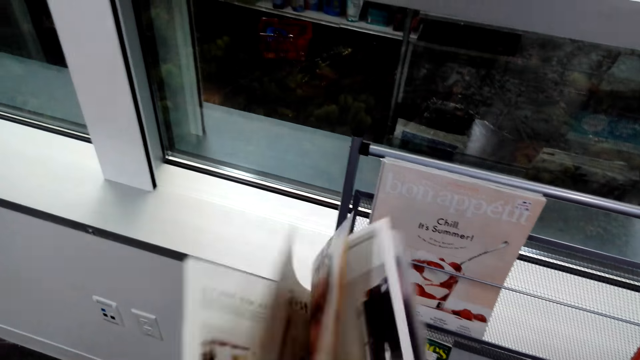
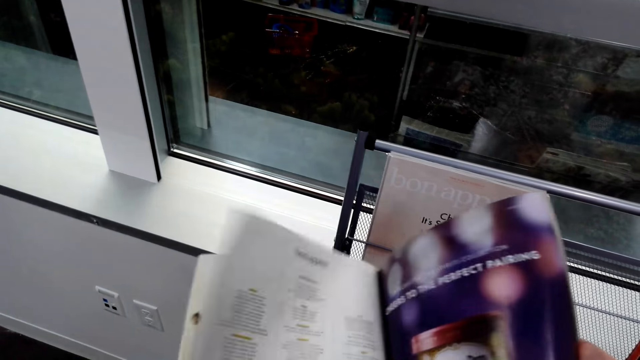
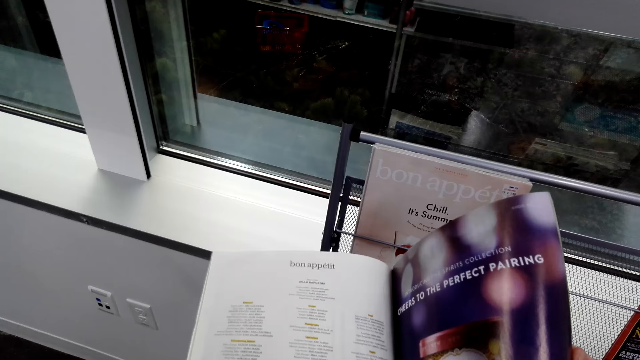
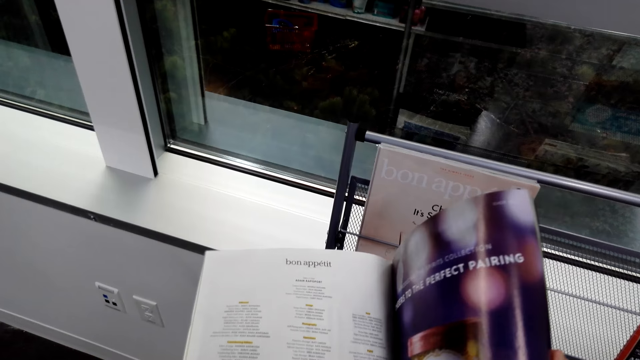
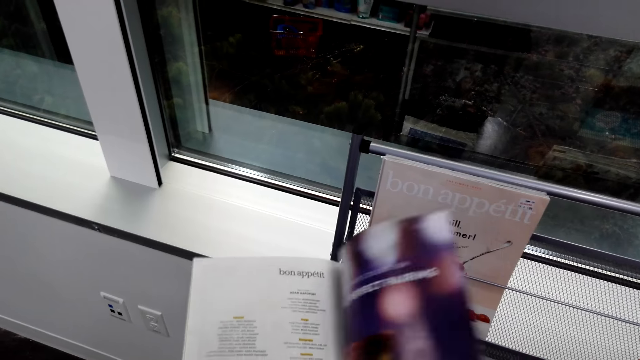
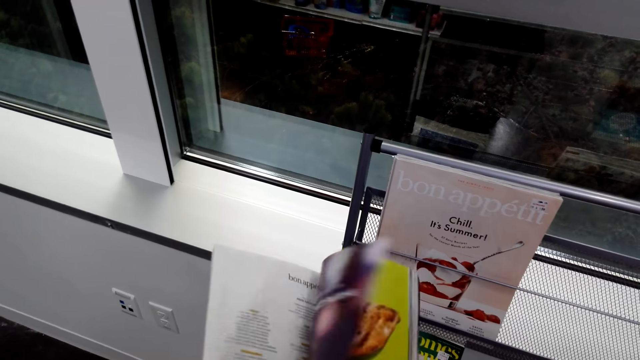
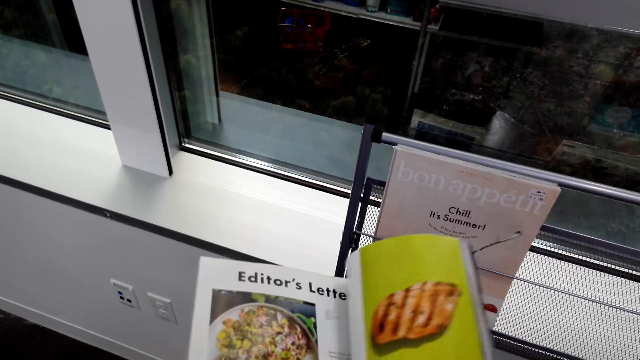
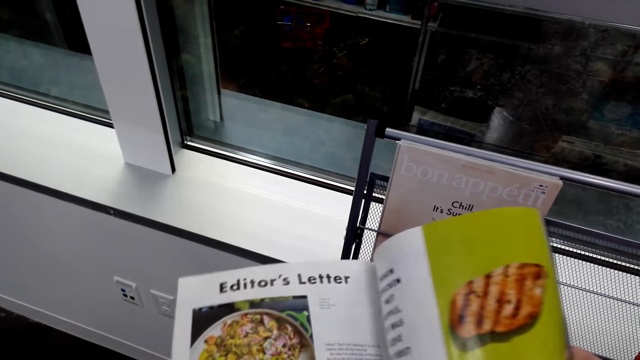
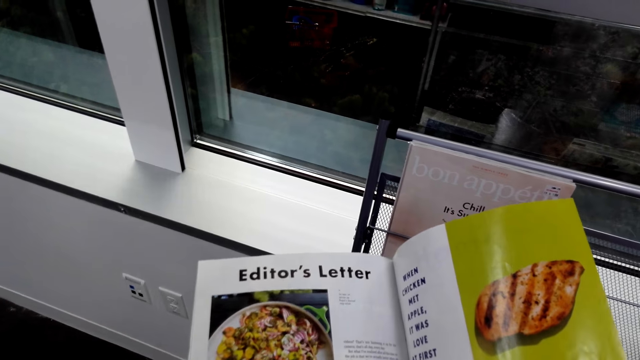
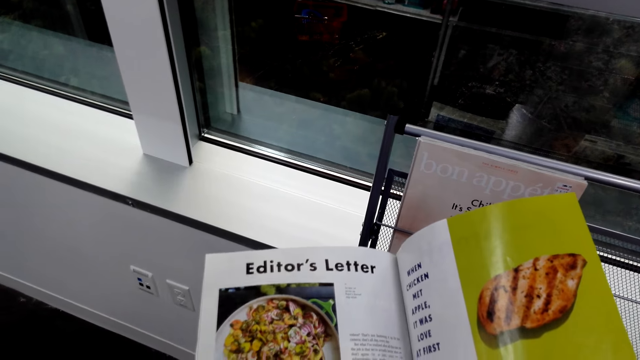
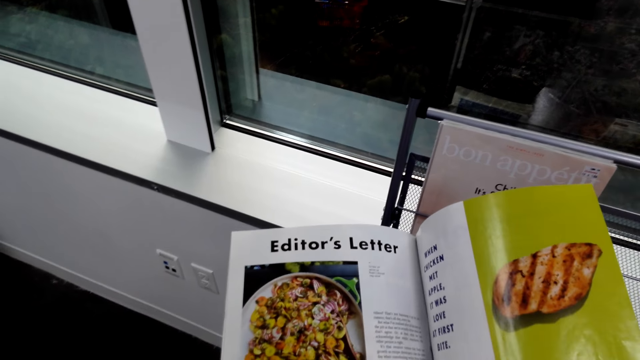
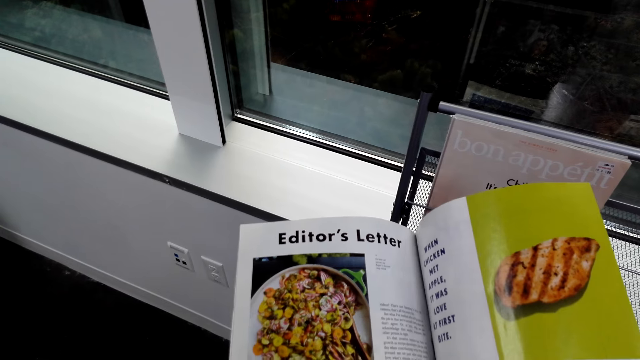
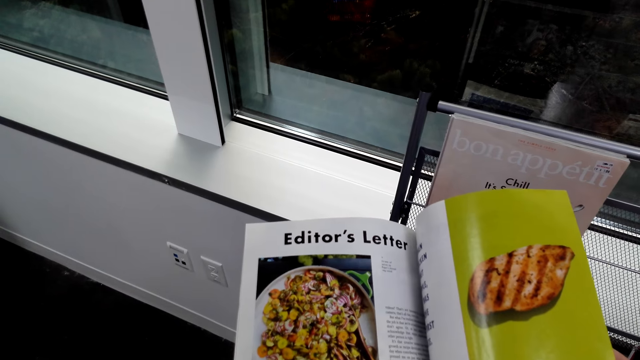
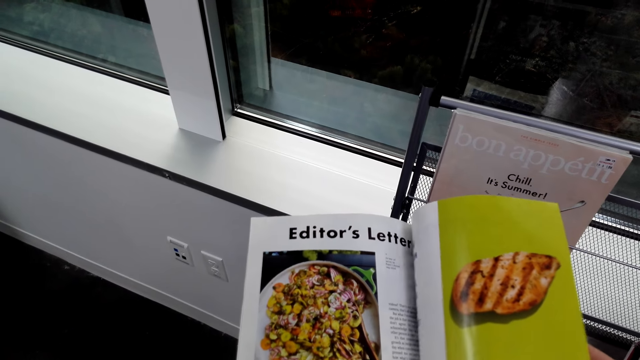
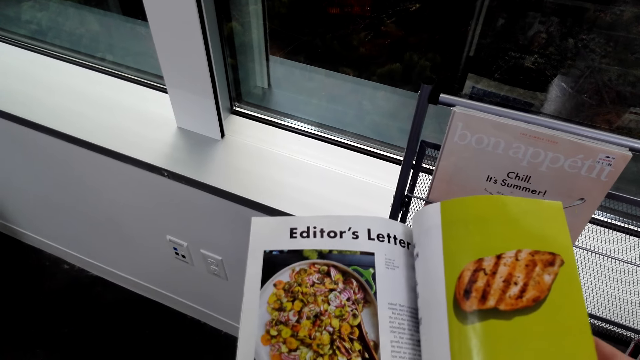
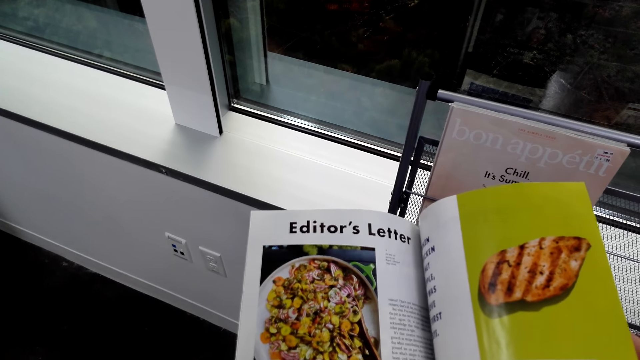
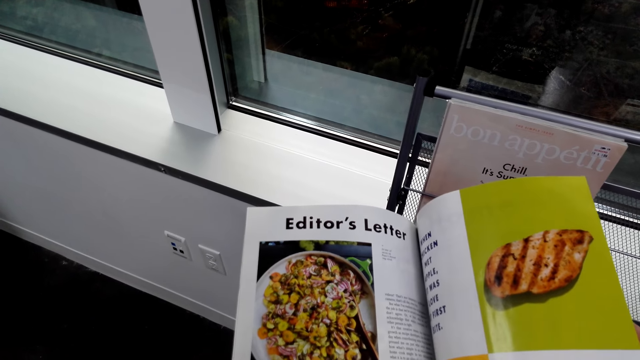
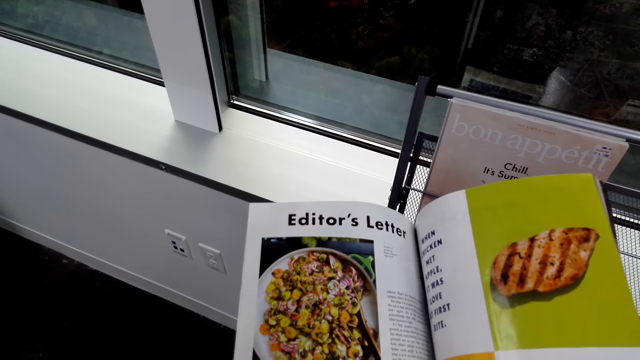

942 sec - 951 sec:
The camera wearer flips pages of the magazine. They open the health magazine as they pass through. They look at the magazine.

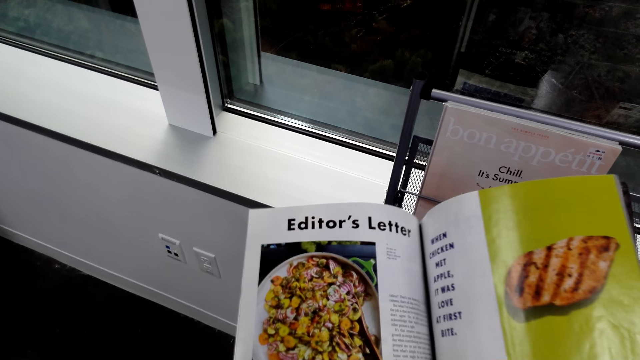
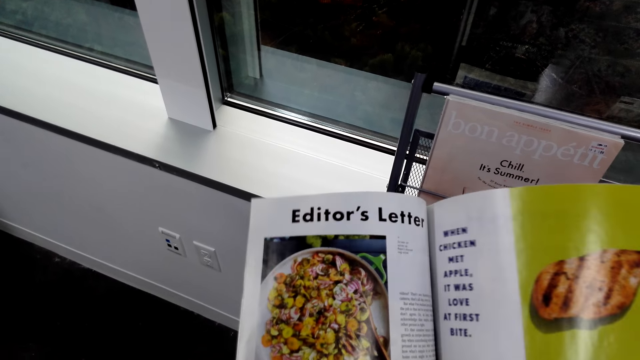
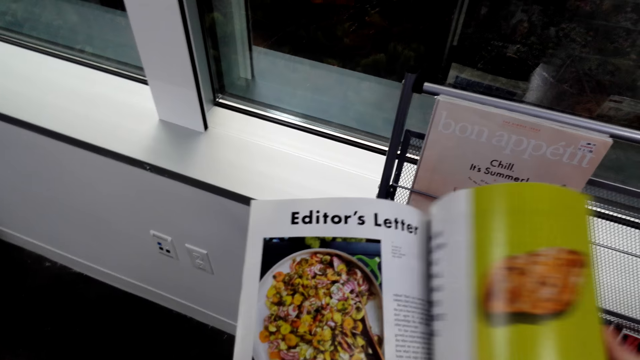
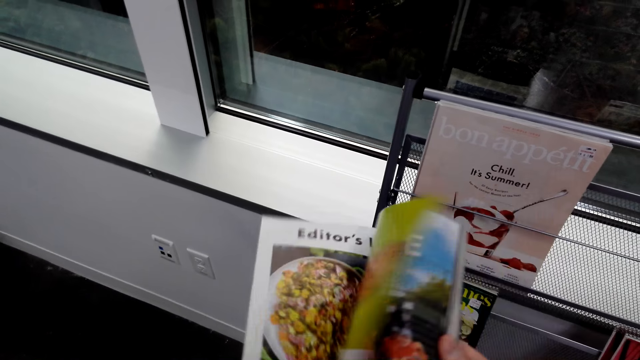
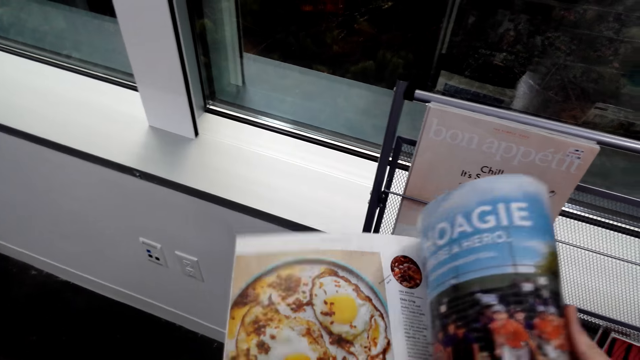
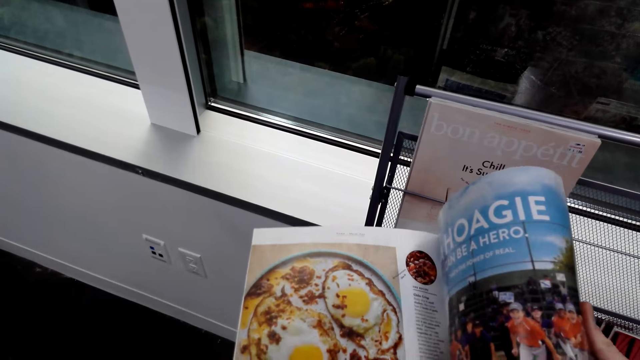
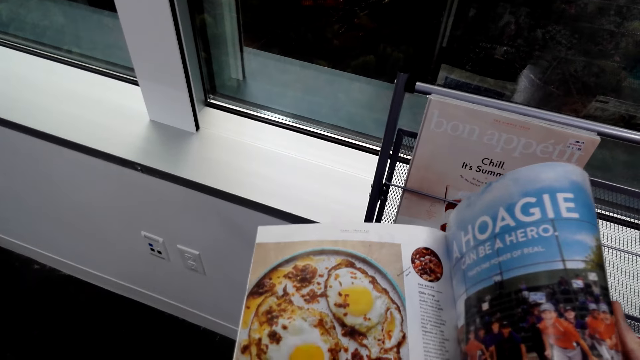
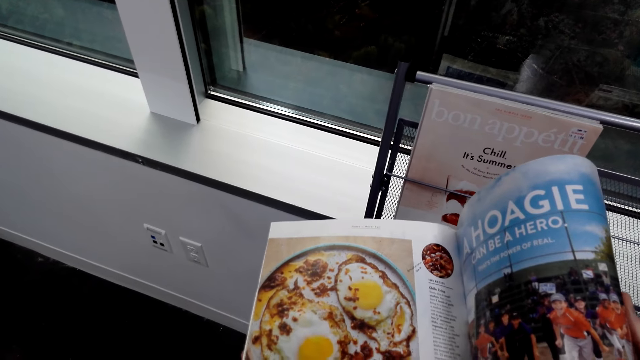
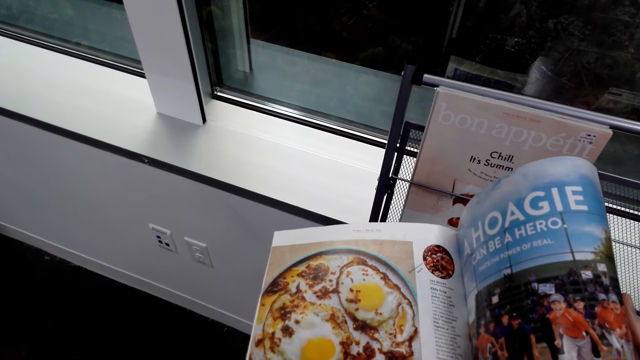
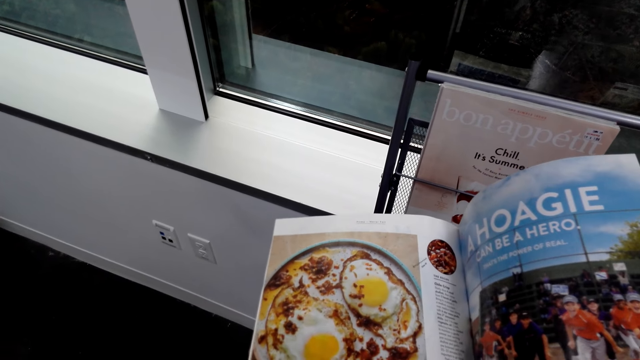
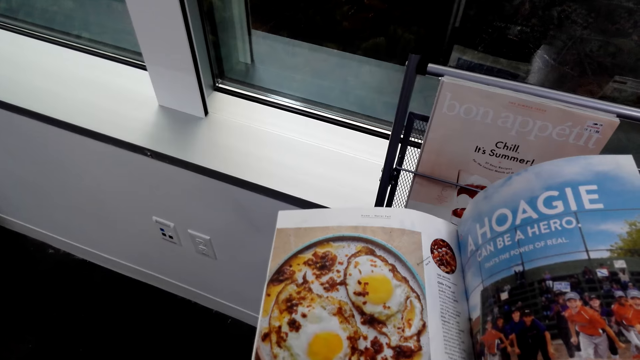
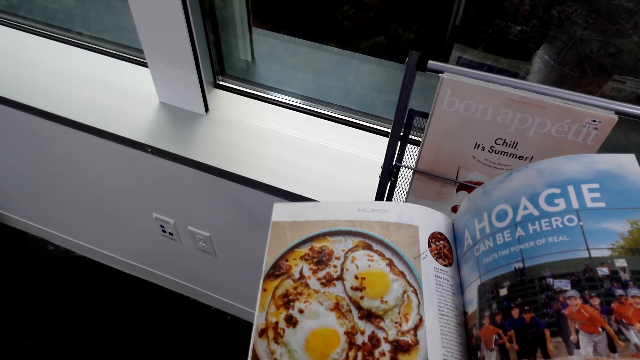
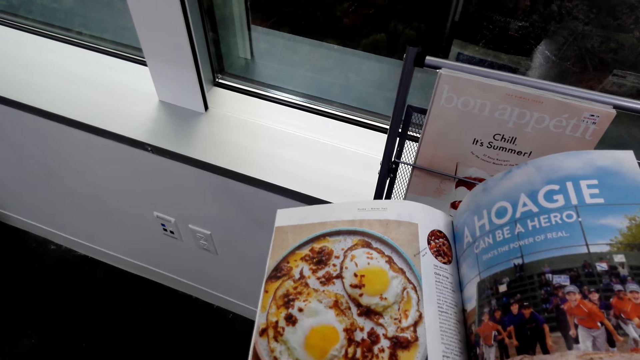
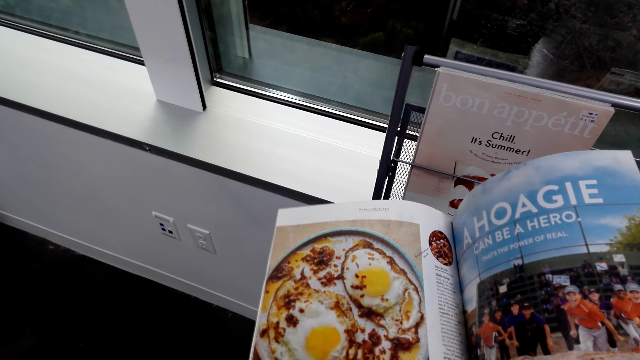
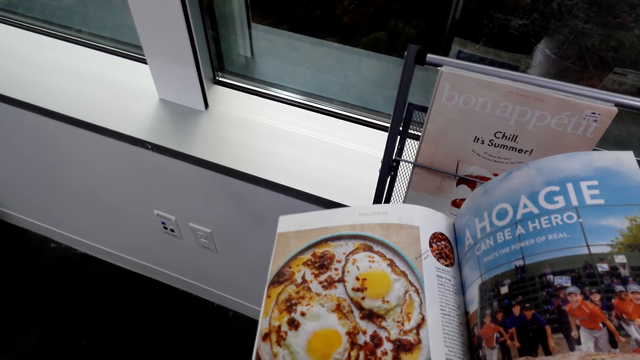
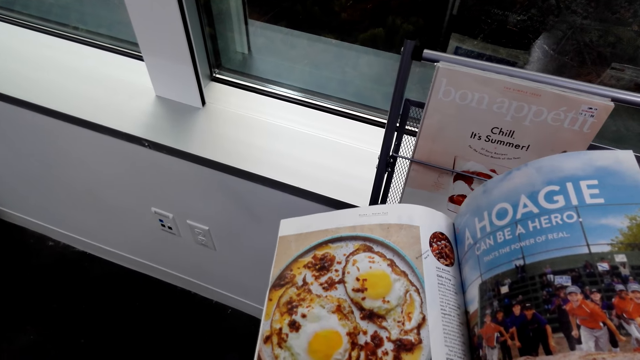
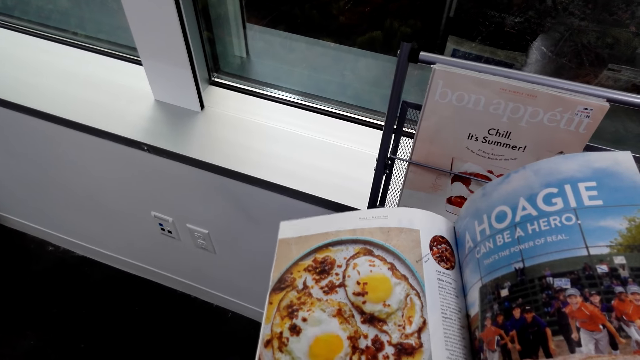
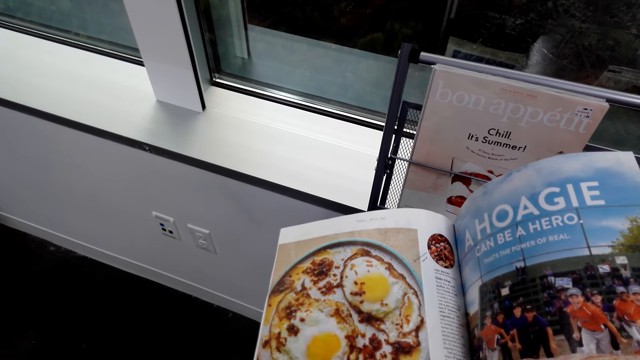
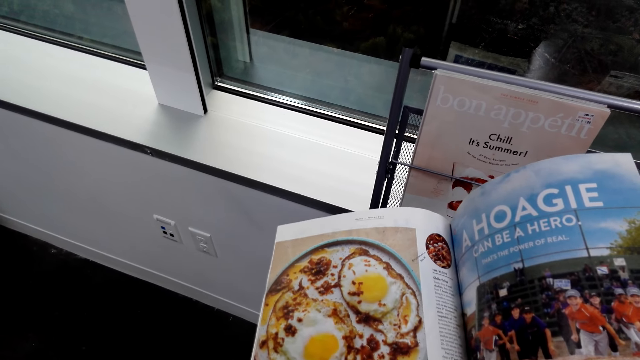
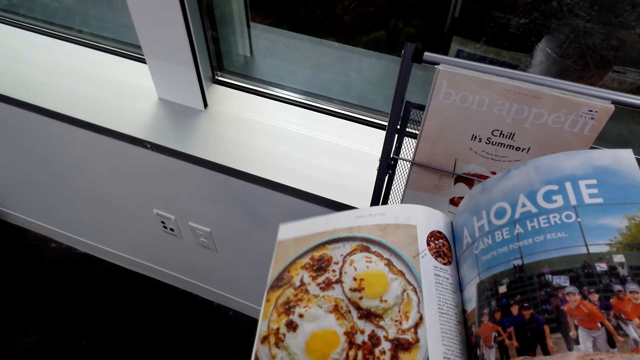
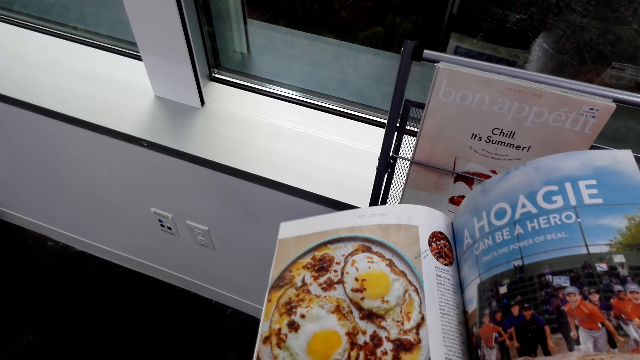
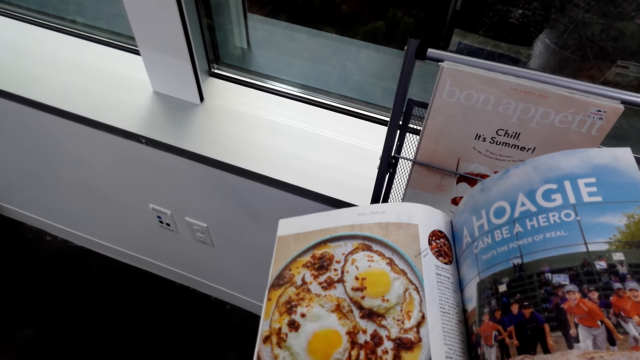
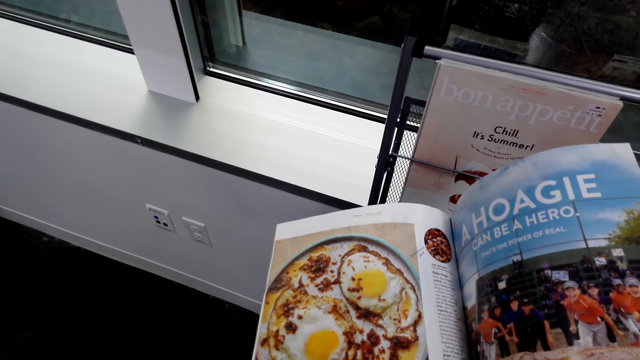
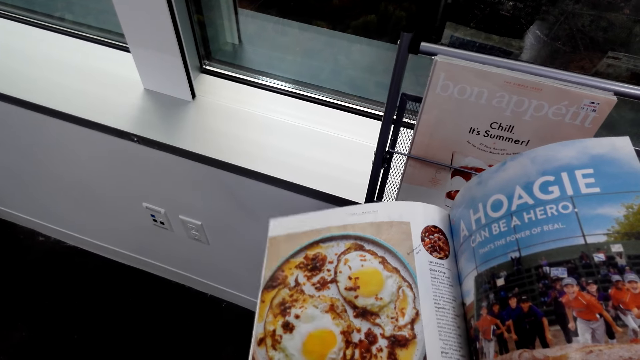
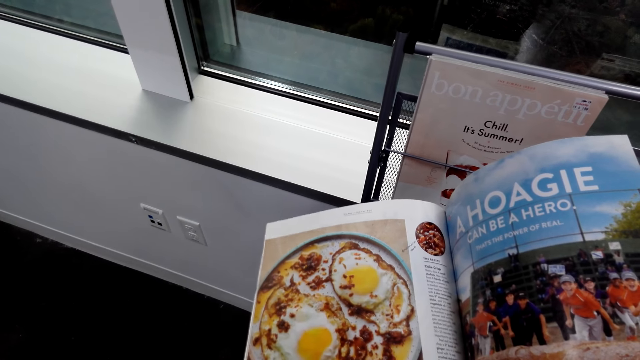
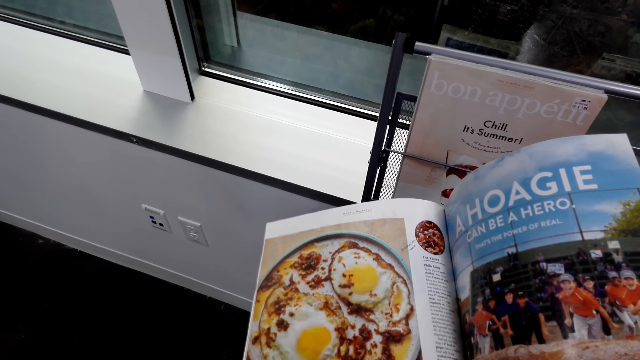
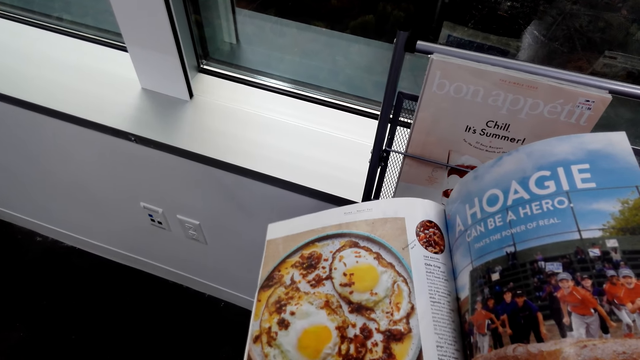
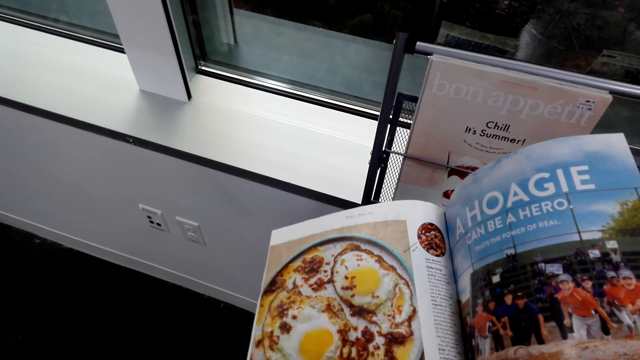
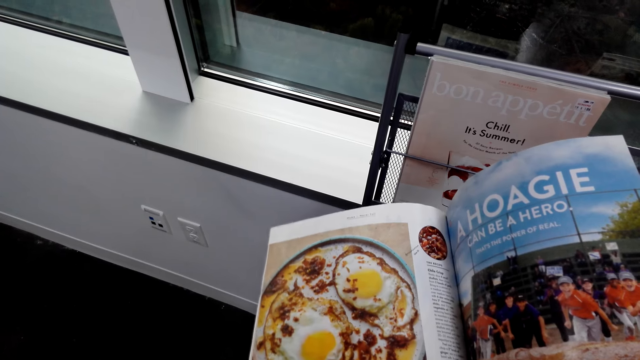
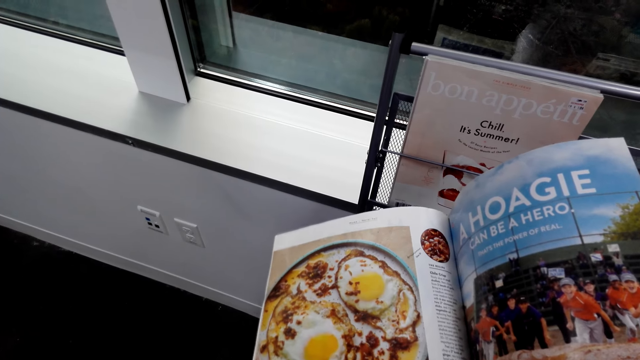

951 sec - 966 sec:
The camera wearer flips a page. They read the health magazine.
